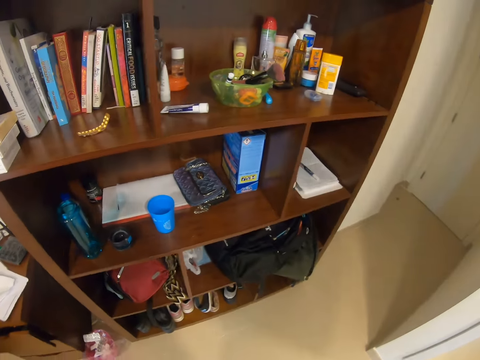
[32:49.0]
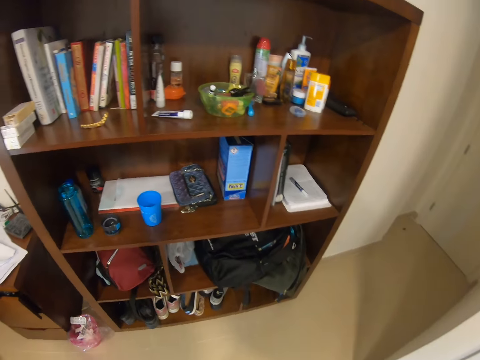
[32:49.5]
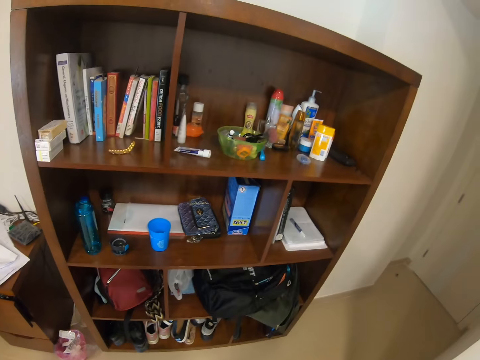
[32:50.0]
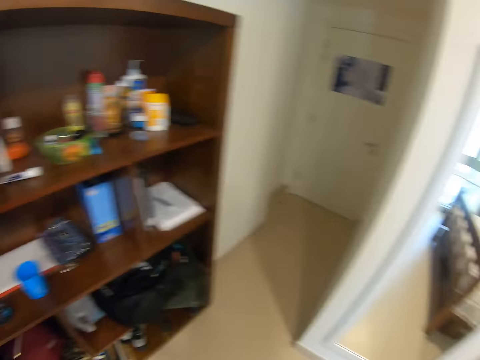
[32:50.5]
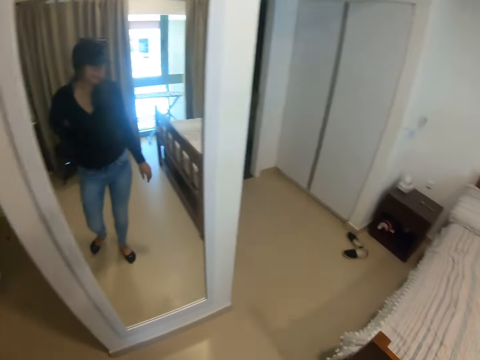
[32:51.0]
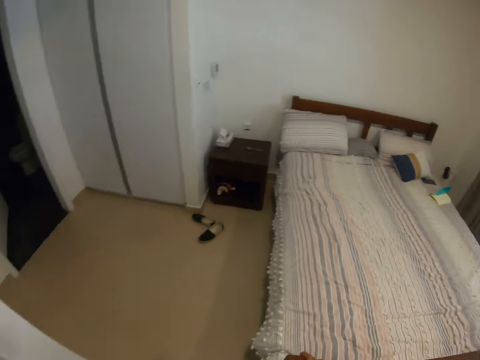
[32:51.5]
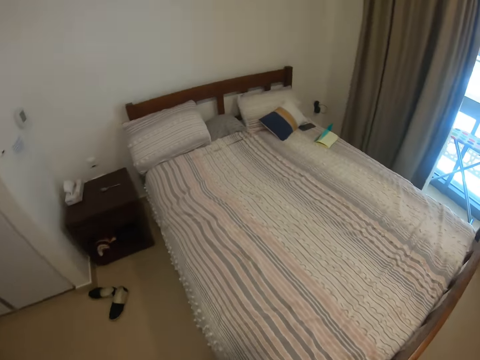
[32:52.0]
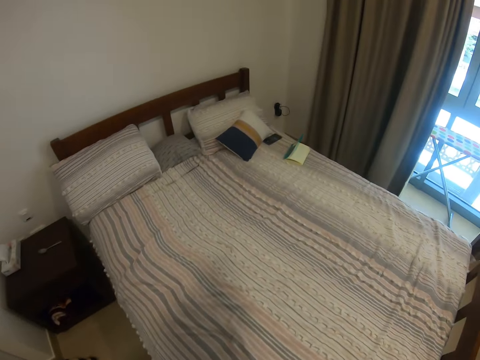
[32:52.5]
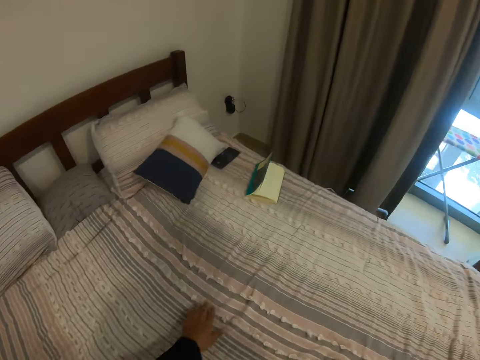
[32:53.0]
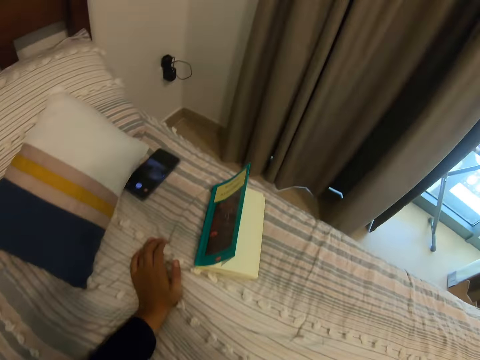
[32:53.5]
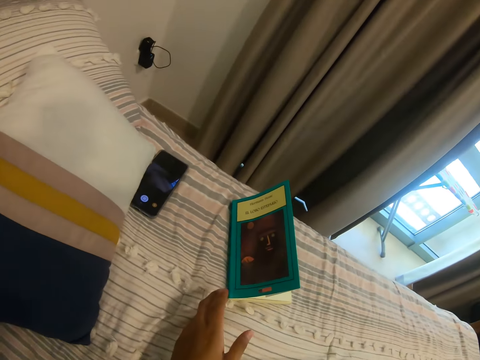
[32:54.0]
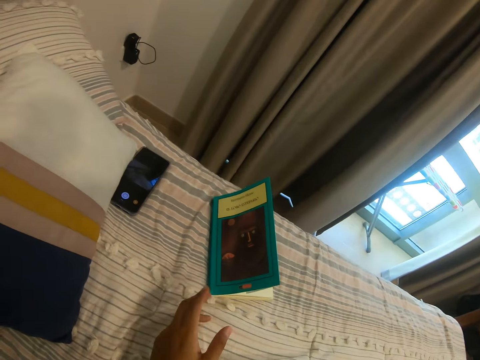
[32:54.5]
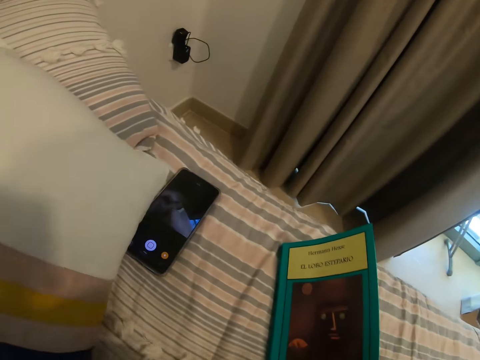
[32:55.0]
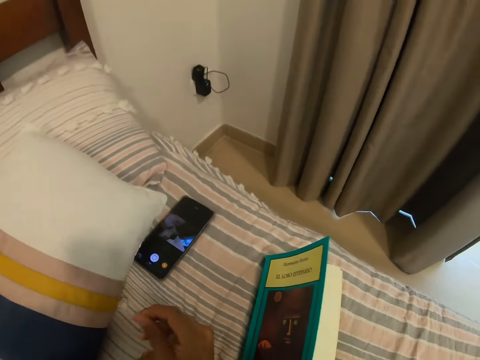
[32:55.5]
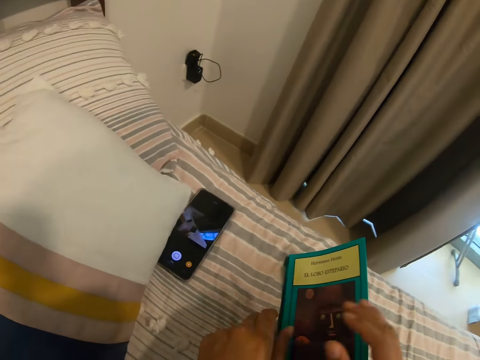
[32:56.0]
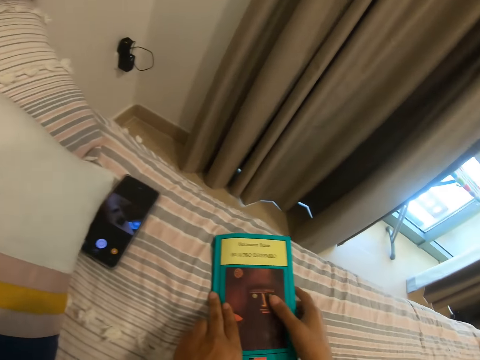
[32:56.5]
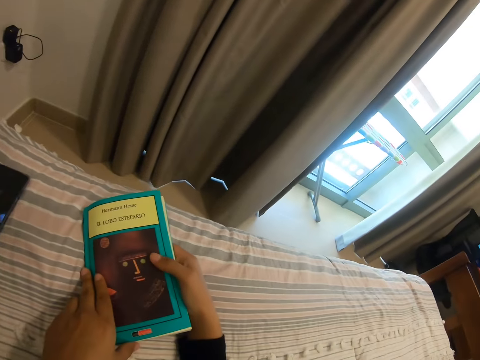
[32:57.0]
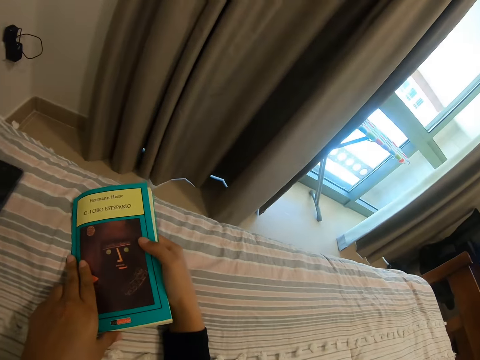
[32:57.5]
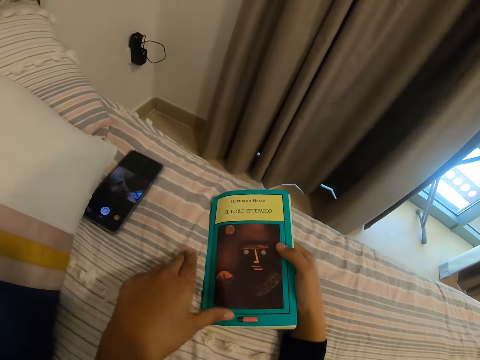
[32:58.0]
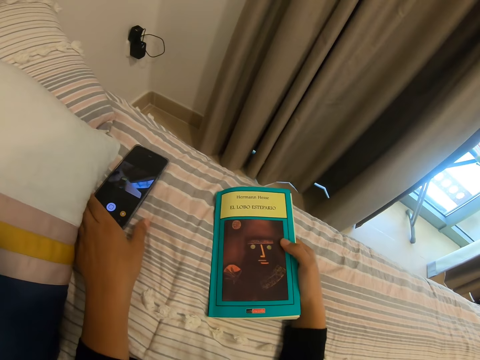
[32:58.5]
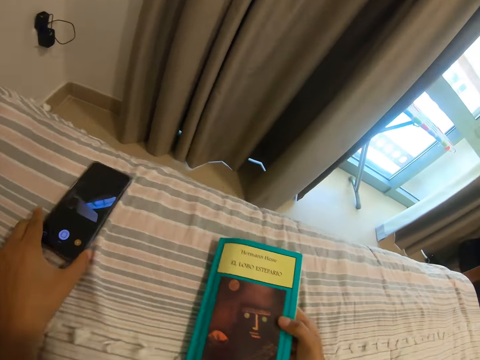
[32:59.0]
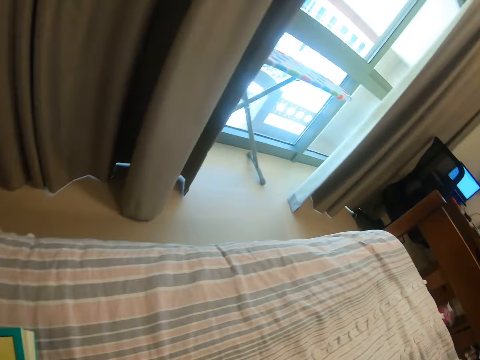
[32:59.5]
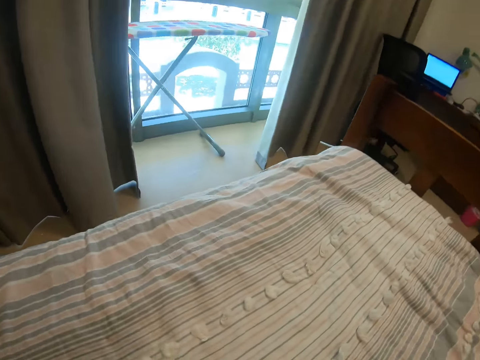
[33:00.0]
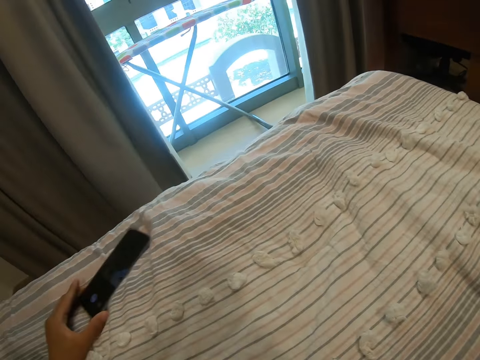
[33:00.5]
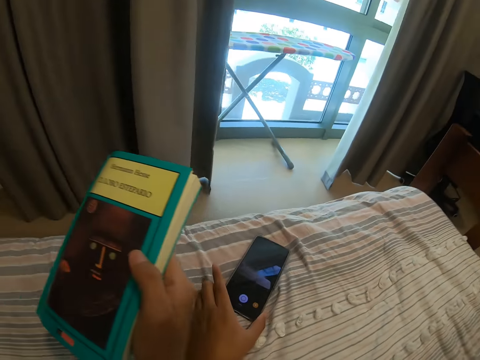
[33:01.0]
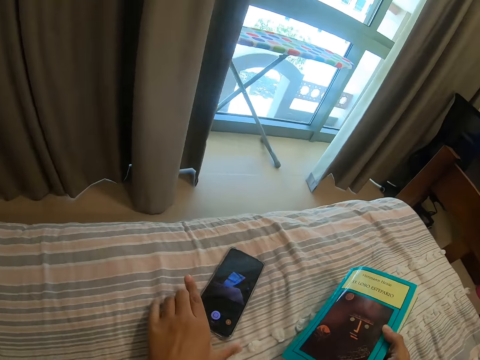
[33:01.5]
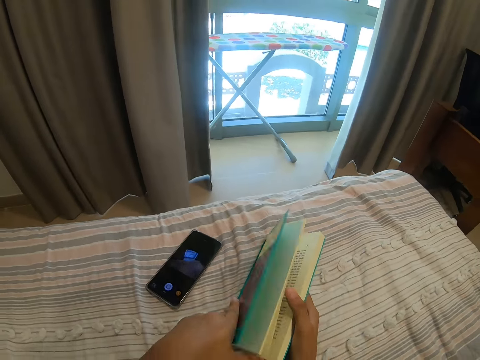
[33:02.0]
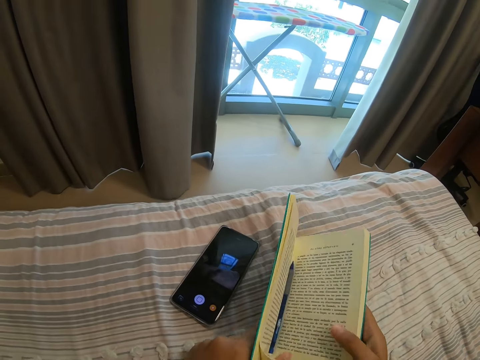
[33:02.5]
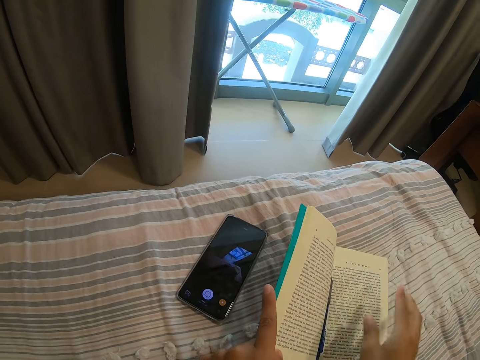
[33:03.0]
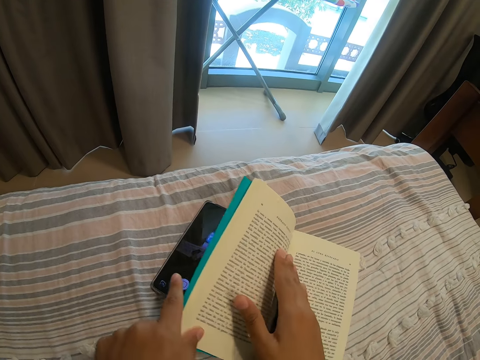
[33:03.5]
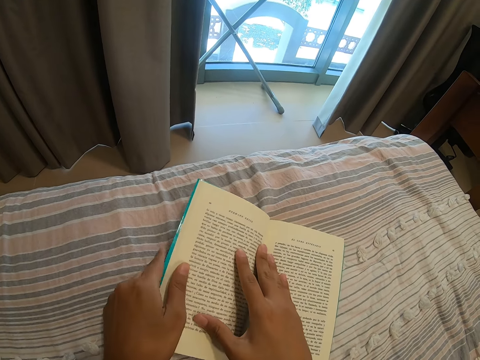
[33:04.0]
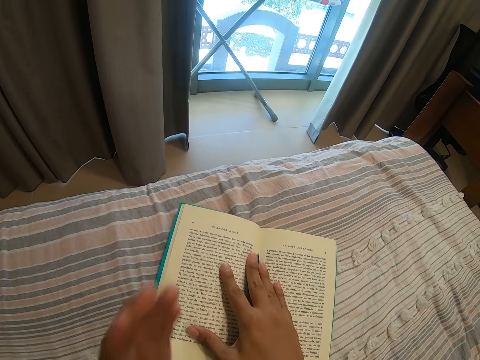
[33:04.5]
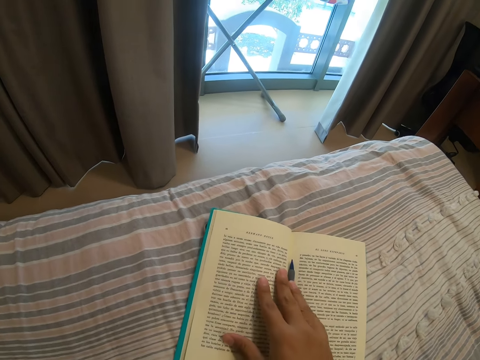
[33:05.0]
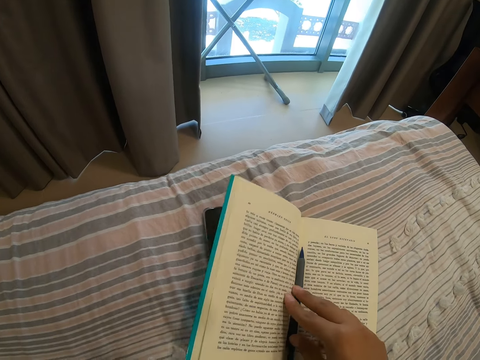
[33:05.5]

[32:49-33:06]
The camera wearer places the cup of water onto a shelf. They move around. They lie on the bed. They pick up the book. They hold the book. They hold a phone. They pull the phone. They move the phone. They place the phone on the bed. They open the book. They read the book.

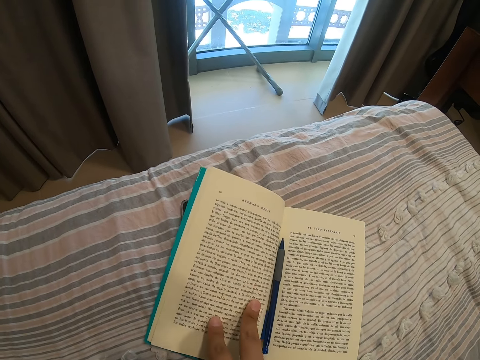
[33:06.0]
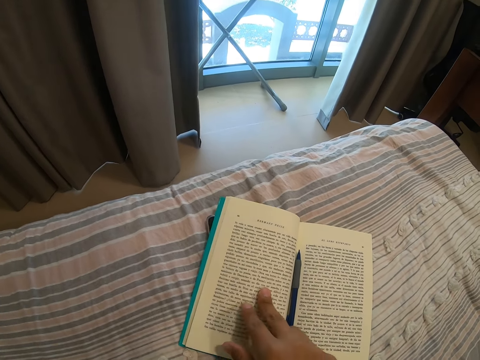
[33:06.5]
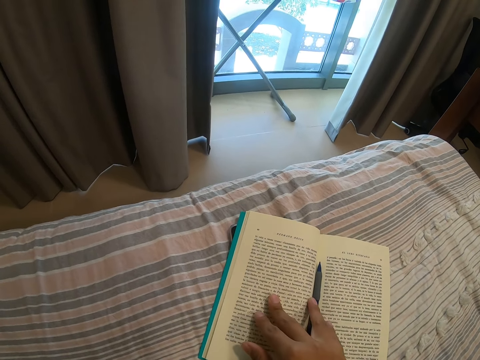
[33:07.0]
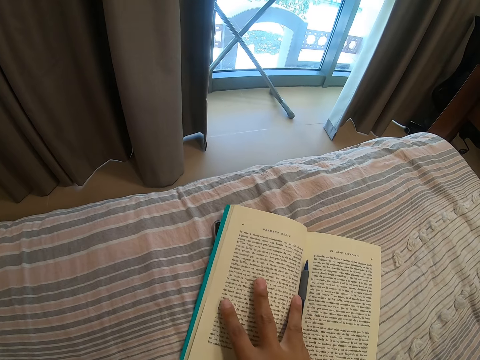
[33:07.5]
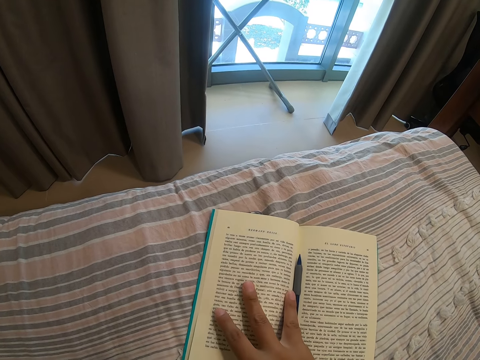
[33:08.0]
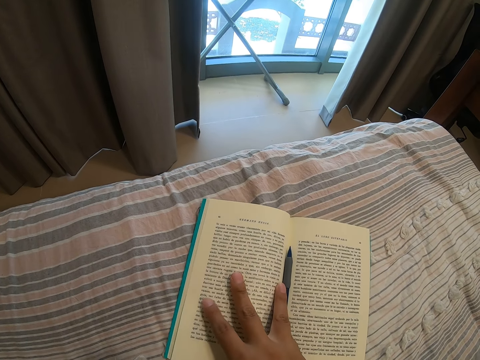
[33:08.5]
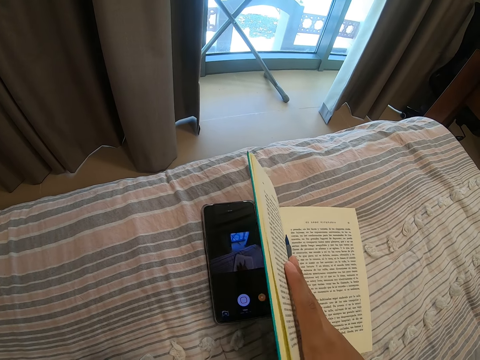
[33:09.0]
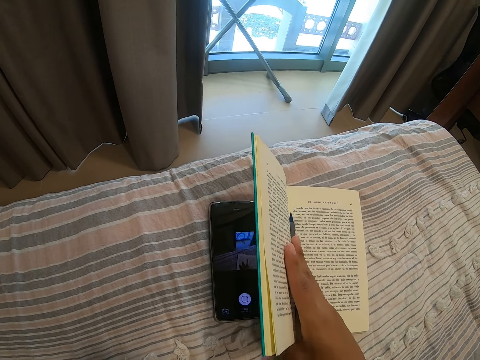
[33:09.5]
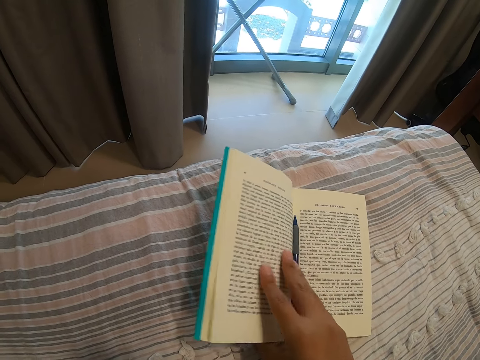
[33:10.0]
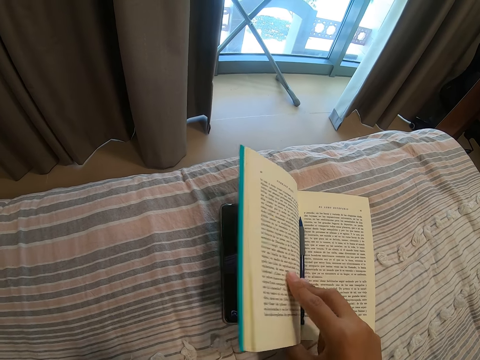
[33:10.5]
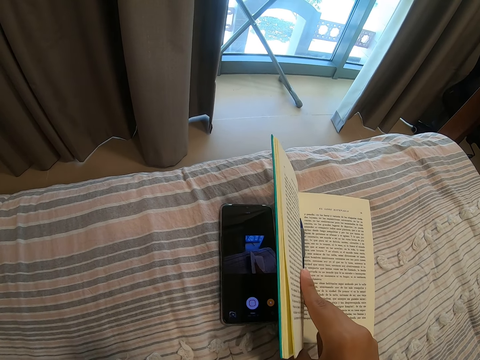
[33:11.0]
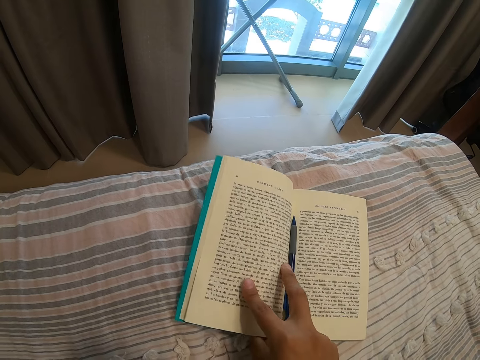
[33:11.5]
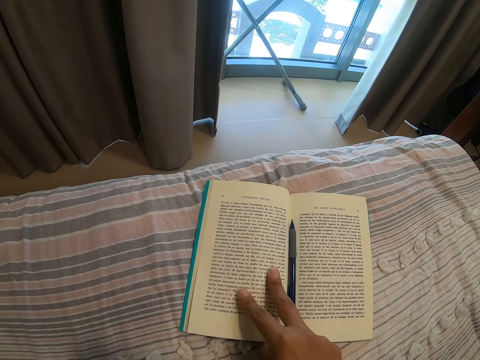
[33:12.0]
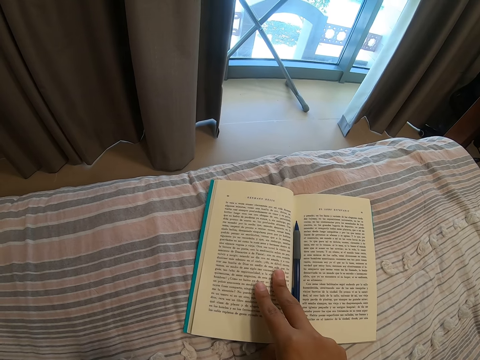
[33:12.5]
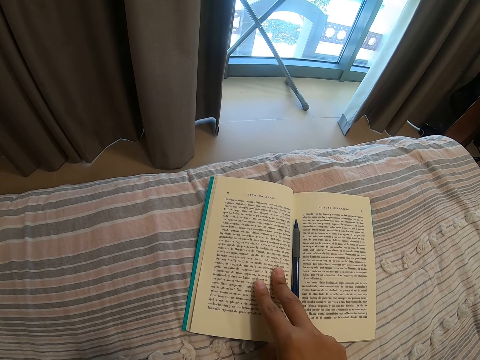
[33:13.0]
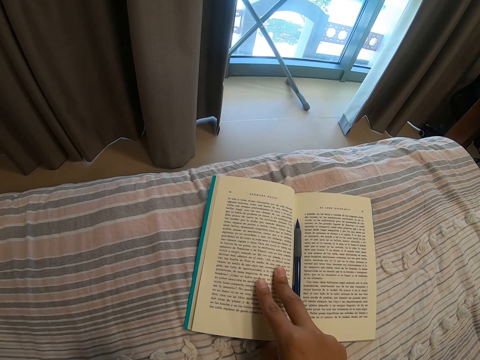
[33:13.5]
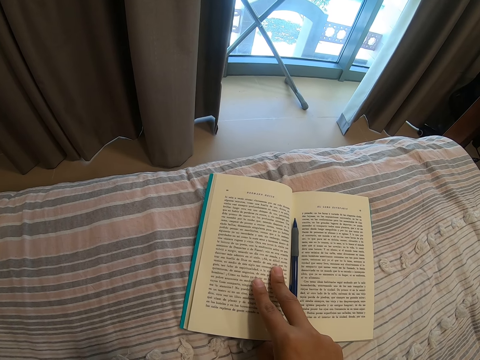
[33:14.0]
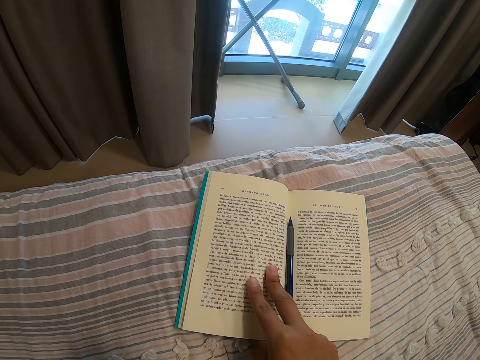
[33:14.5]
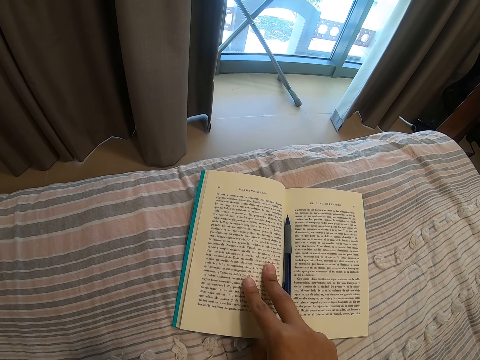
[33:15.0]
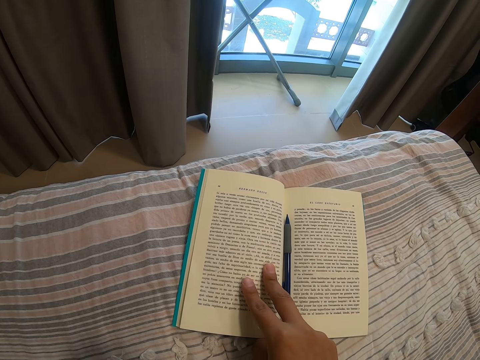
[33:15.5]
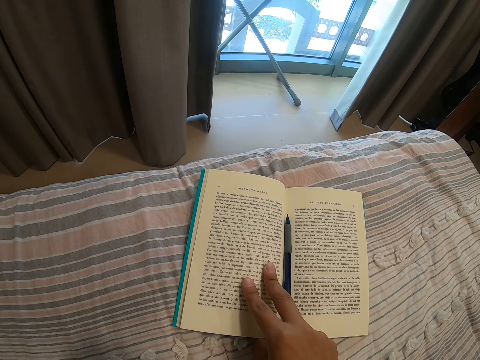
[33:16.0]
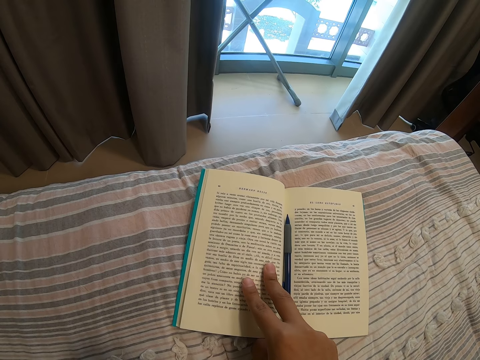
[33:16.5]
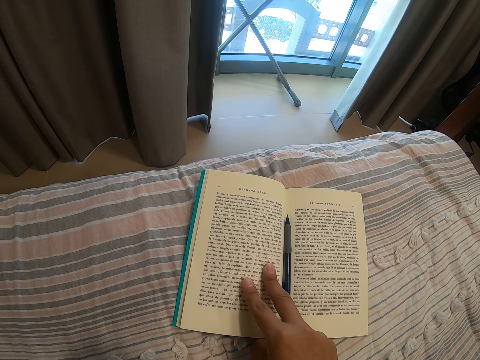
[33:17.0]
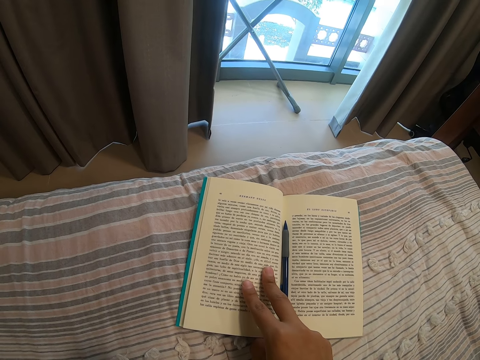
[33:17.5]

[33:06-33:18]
The camera wearer places her right hand on the book. She reads the book.
